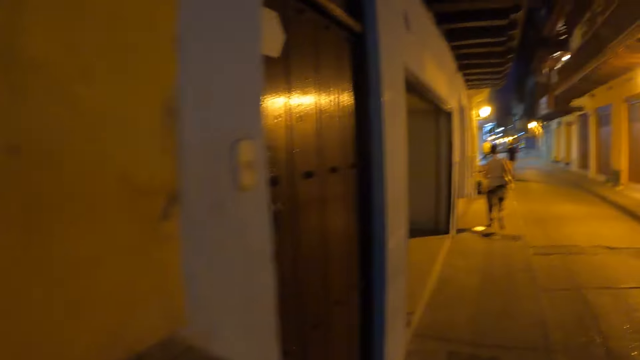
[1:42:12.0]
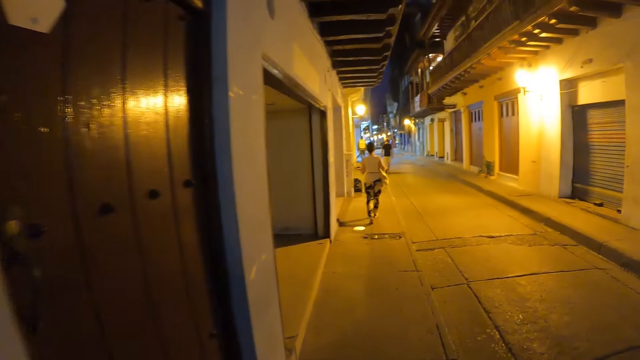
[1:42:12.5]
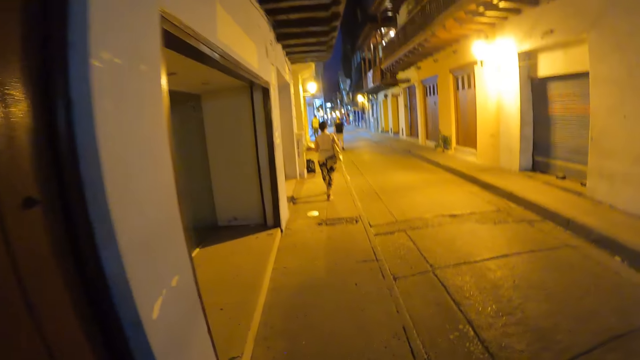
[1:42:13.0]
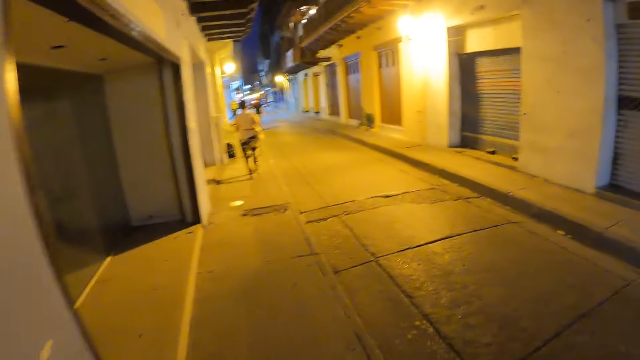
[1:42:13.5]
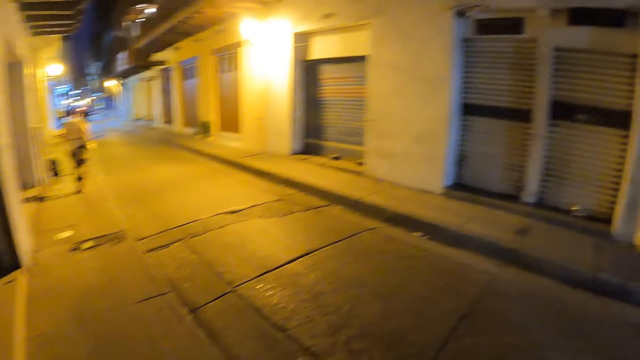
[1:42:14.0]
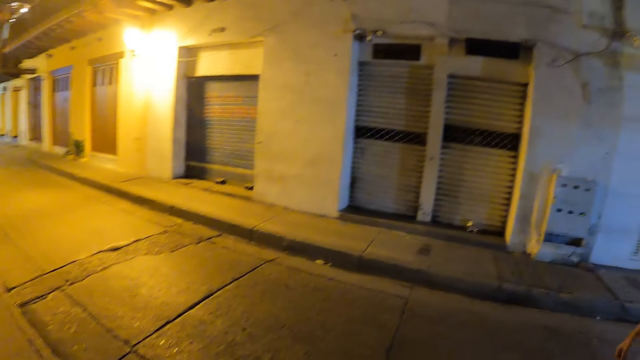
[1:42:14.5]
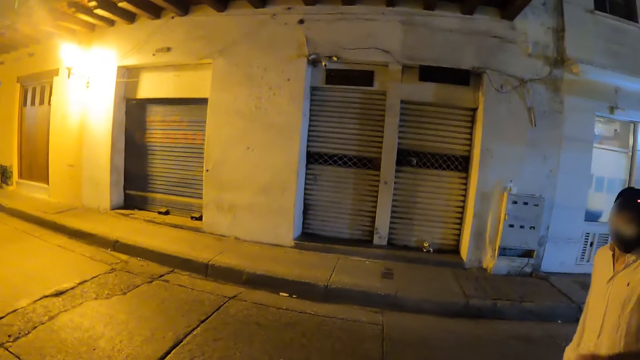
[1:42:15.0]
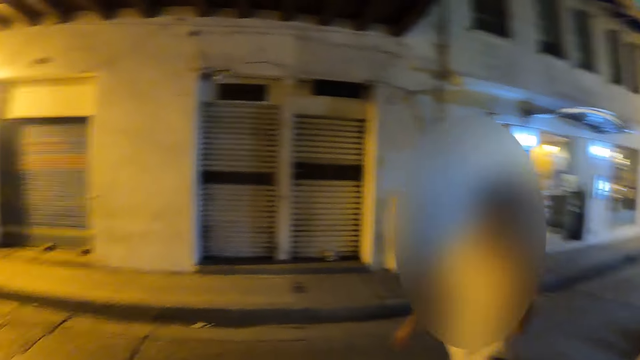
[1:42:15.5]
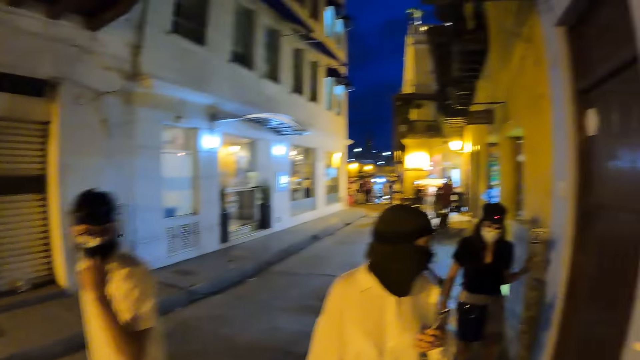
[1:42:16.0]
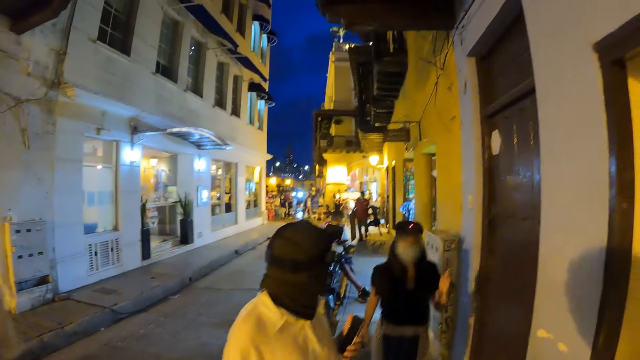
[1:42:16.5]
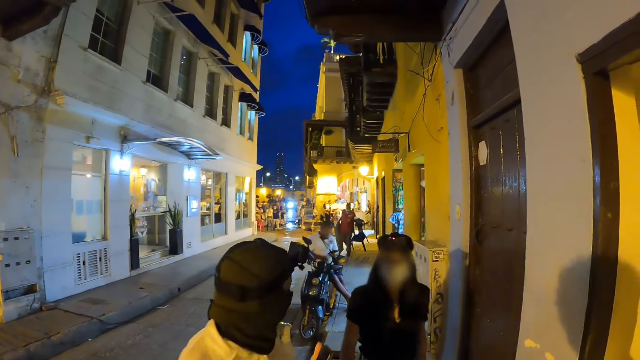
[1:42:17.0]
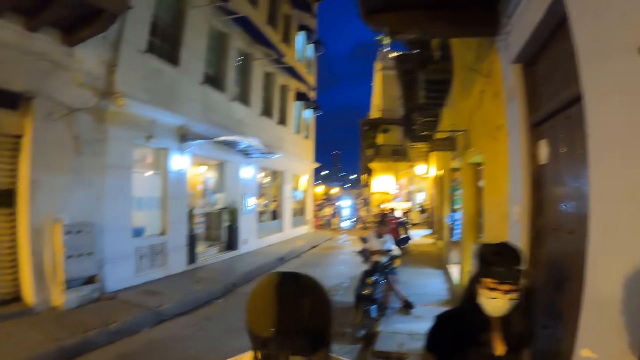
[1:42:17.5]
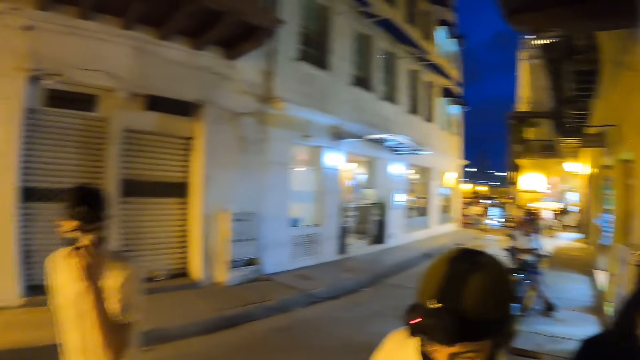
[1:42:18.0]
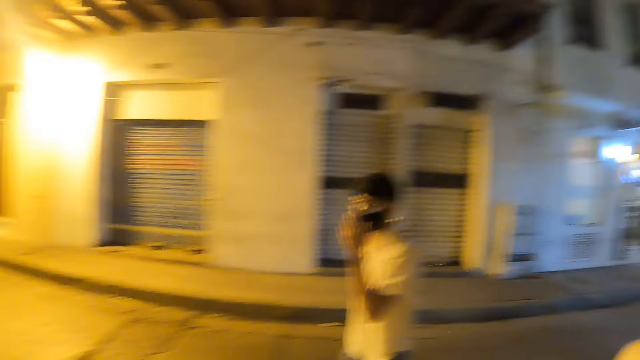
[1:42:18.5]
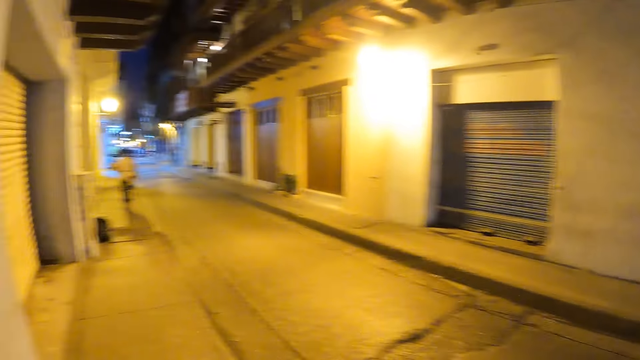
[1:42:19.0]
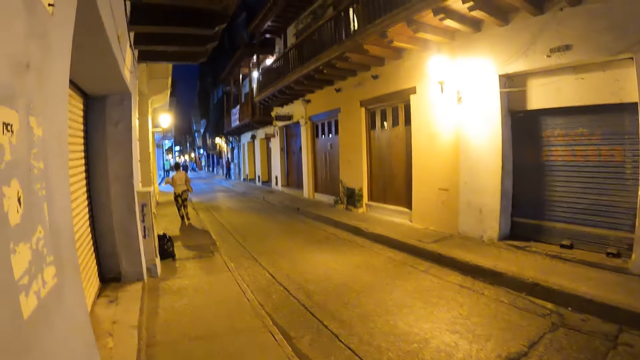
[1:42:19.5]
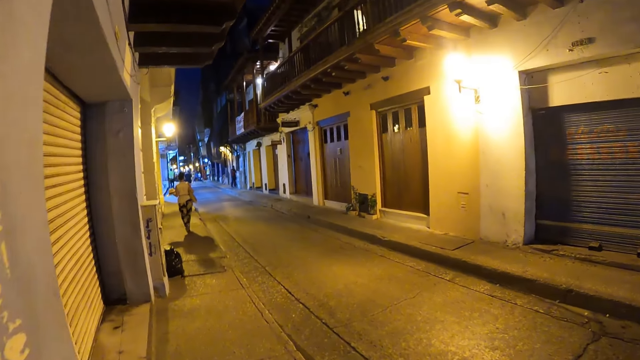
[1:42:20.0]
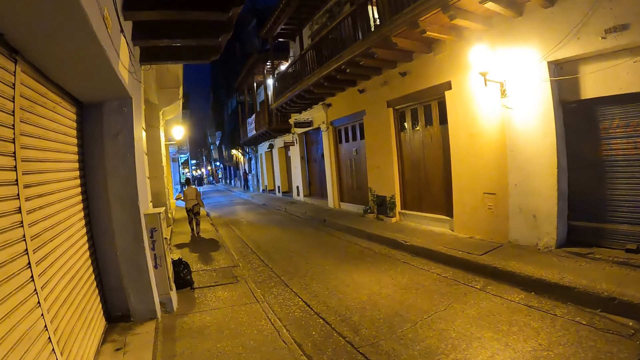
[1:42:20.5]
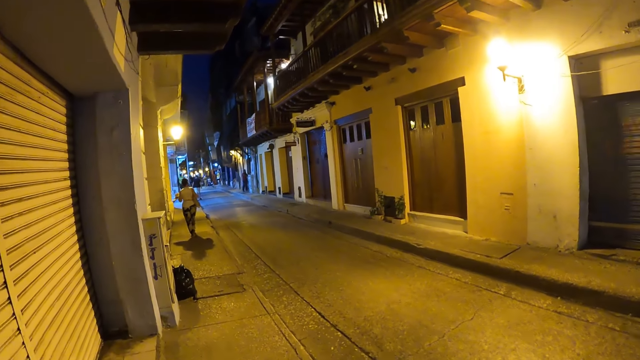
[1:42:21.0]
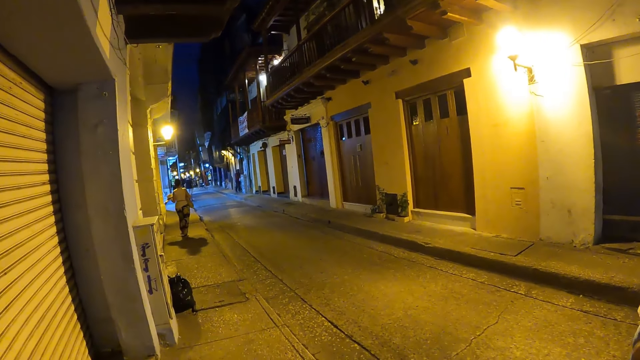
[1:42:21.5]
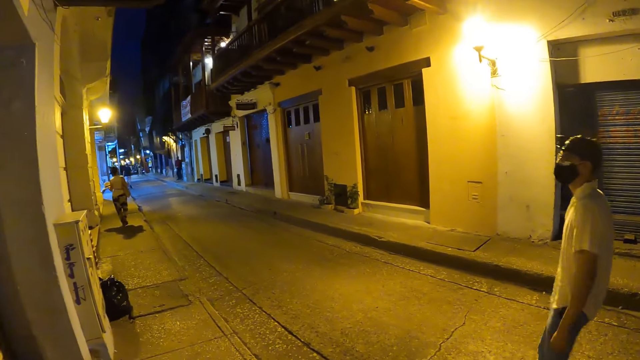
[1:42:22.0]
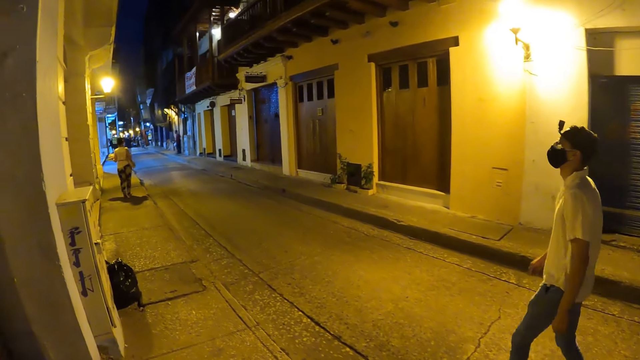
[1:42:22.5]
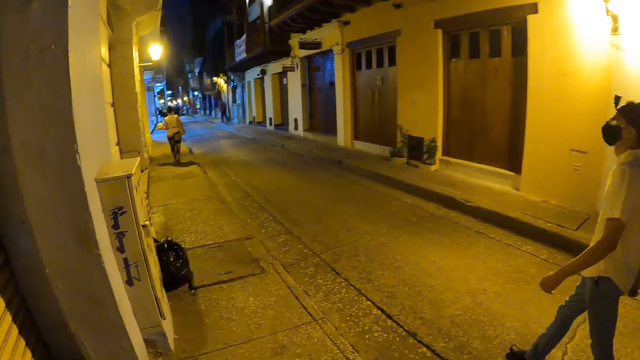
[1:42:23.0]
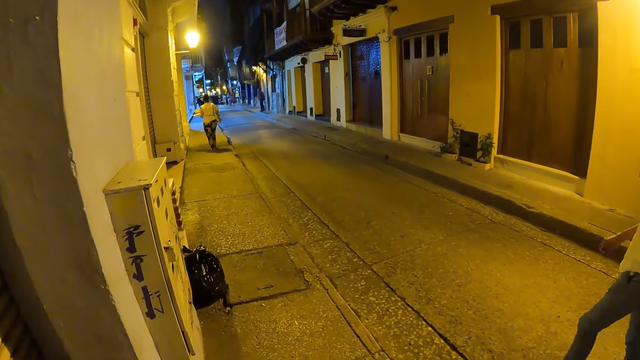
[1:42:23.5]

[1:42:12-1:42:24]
The man adjusts the mask on his face with his left hand. The camera wearer stares at a woman. The woman converses with another woman. The camera wearer walks on the sidewalk.

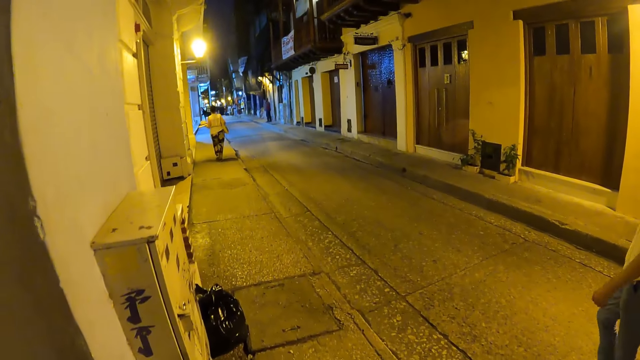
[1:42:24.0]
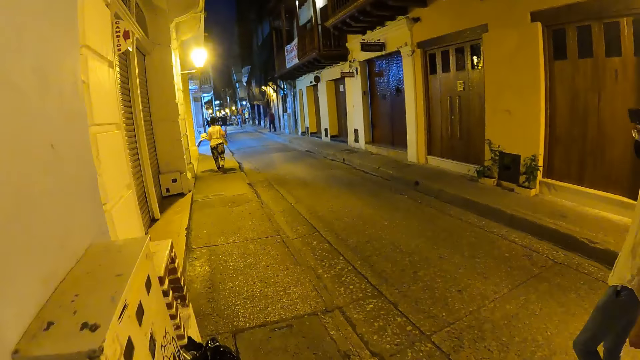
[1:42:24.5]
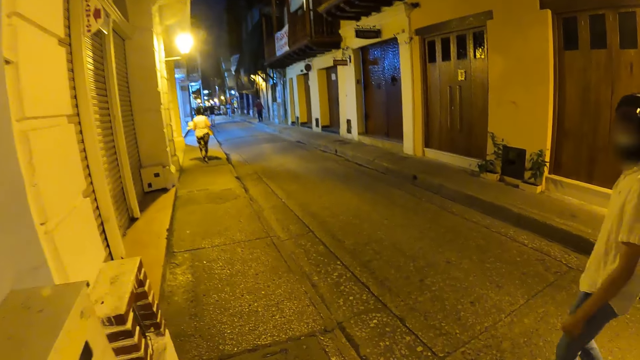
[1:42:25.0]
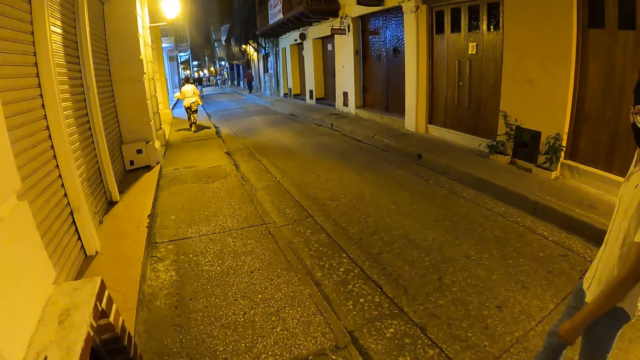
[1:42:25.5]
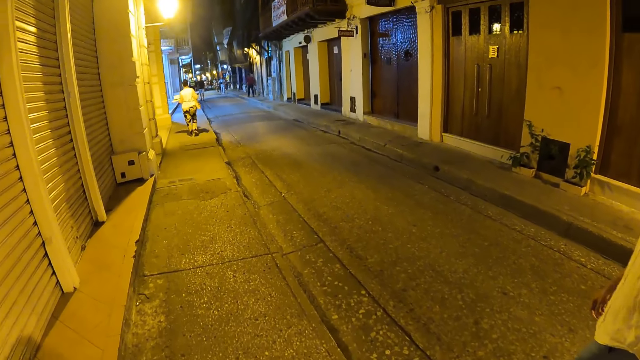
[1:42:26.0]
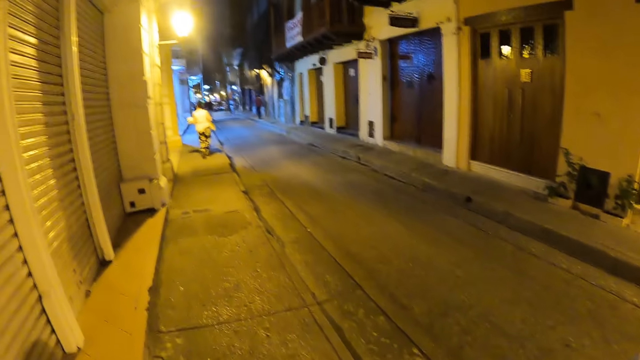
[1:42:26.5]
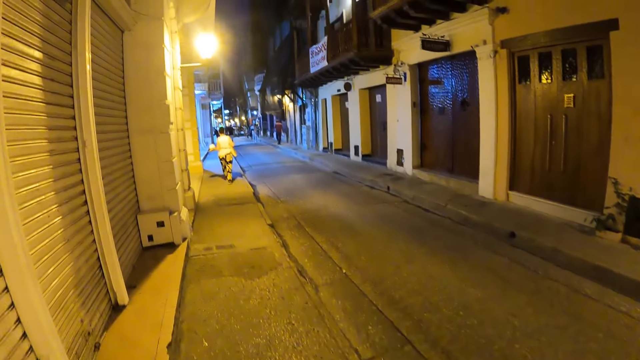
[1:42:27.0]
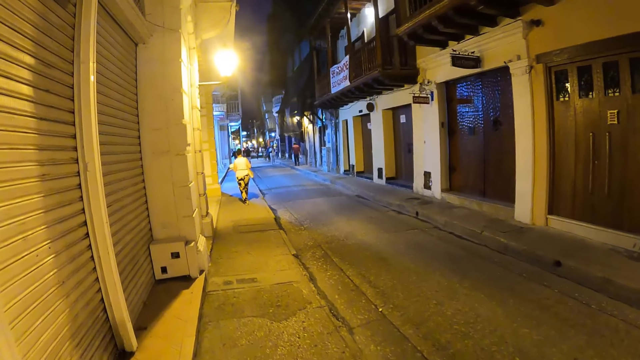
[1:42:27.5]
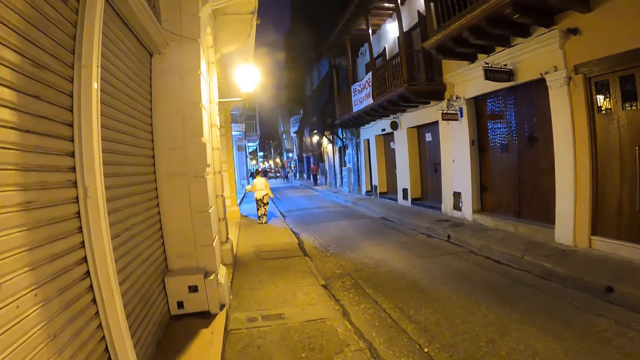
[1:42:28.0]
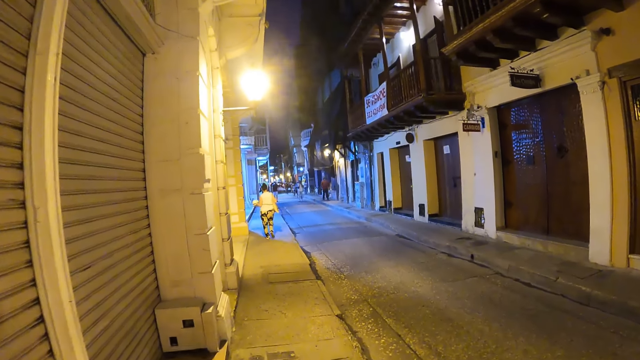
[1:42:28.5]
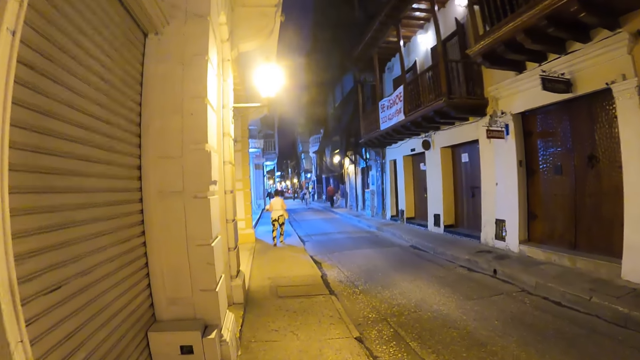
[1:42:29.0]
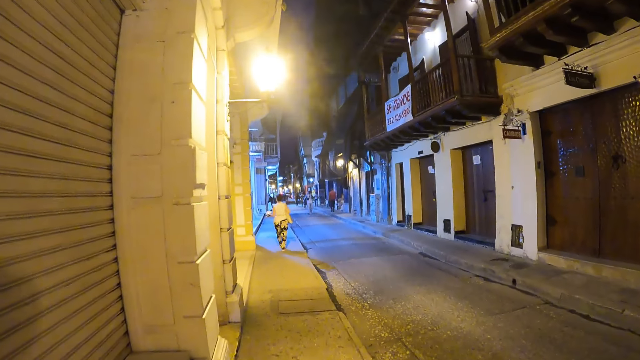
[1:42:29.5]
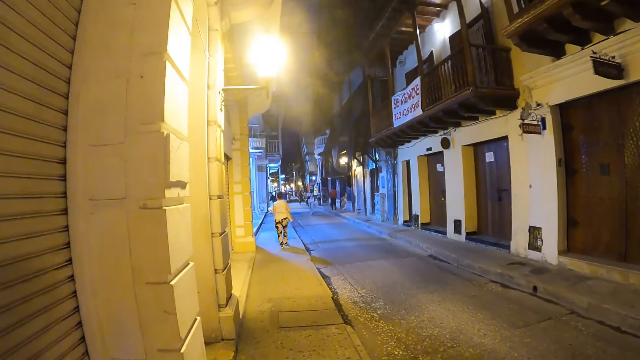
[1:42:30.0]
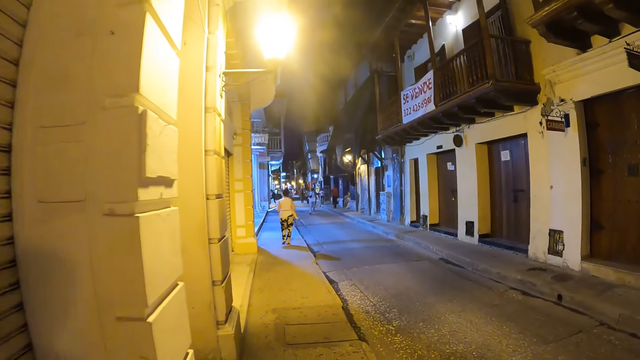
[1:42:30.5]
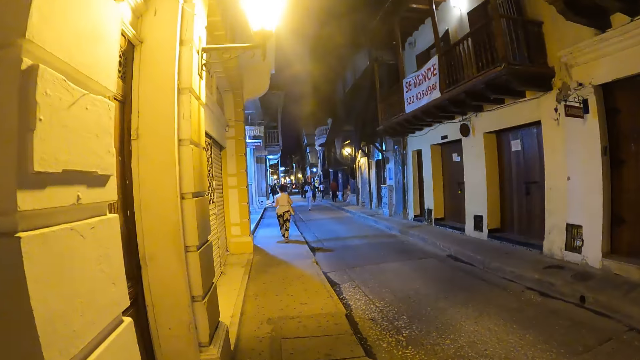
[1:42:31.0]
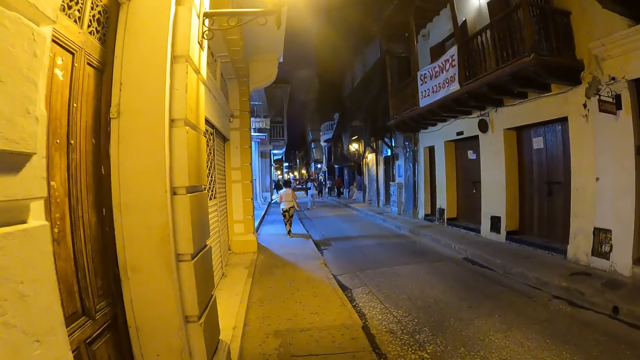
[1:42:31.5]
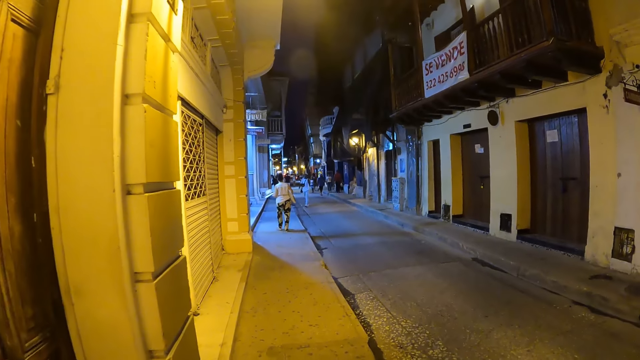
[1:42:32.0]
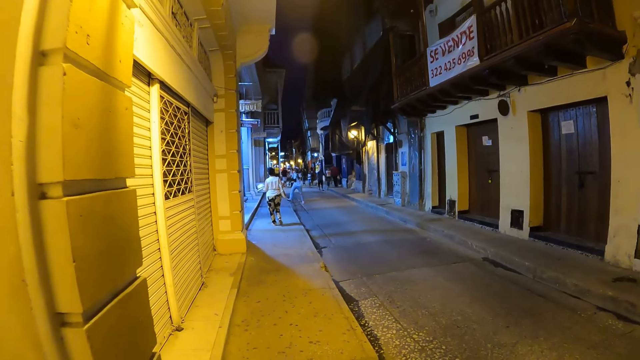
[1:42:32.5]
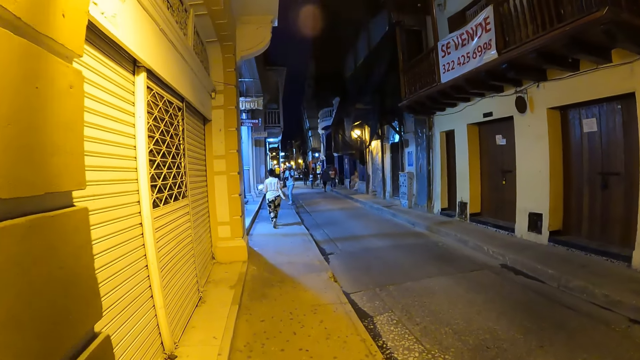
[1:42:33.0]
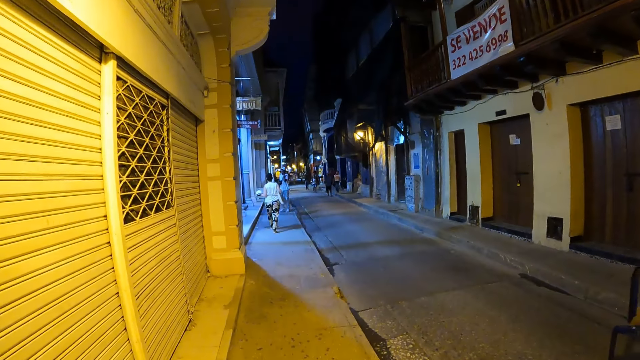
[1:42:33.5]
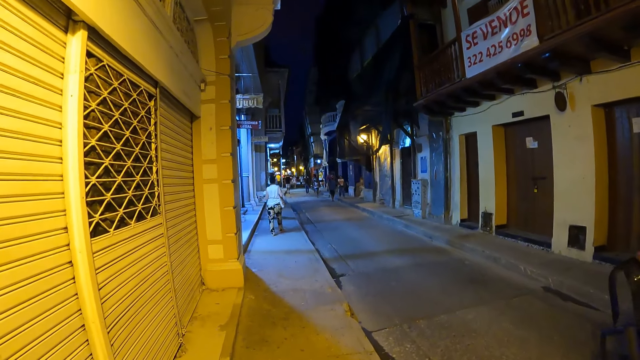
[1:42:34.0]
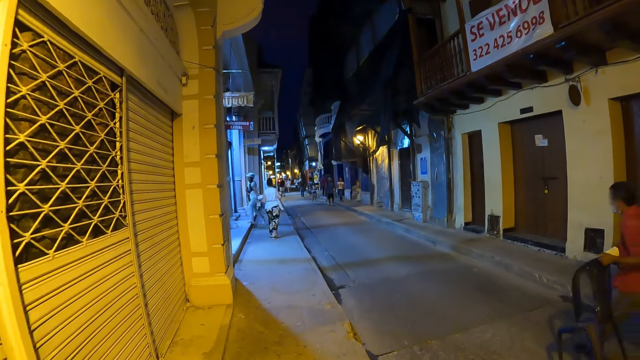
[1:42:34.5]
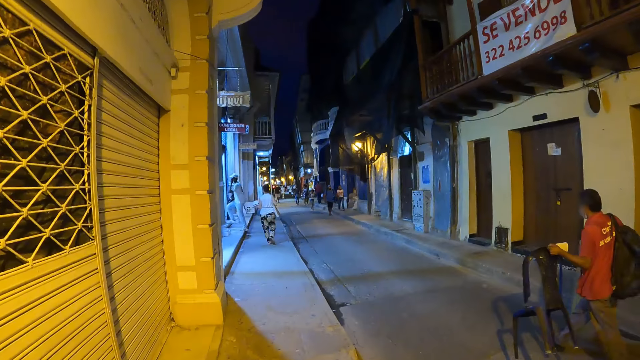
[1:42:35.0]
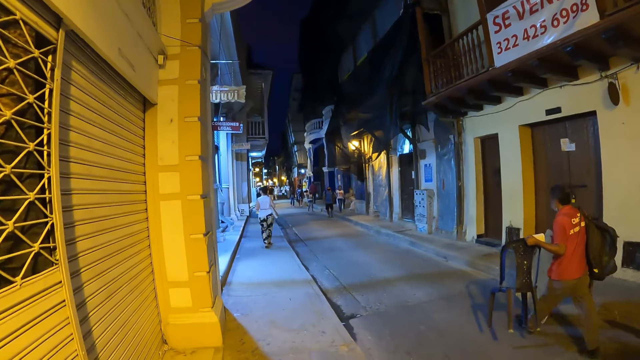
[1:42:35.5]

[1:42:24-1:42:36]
A man walks past the camera wearer with a plastic chair in his left hand.
